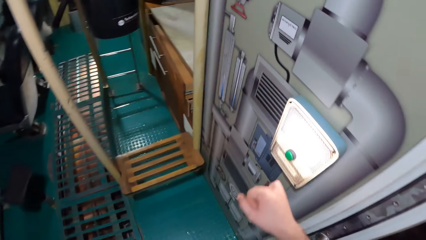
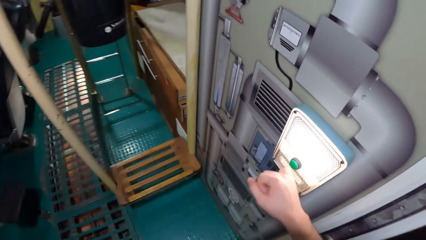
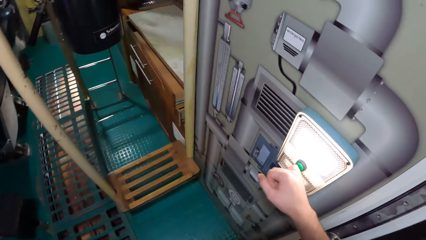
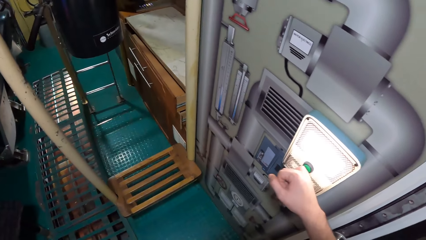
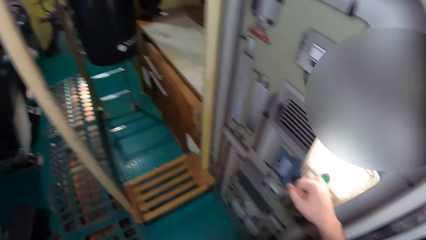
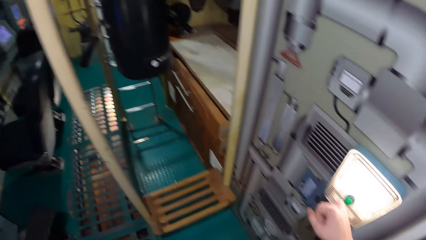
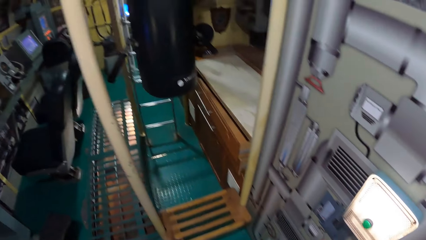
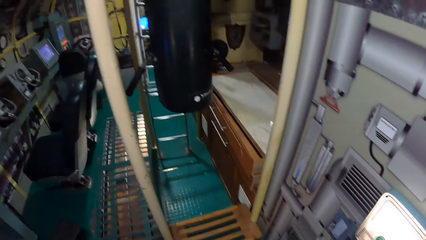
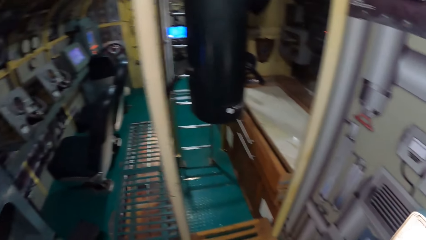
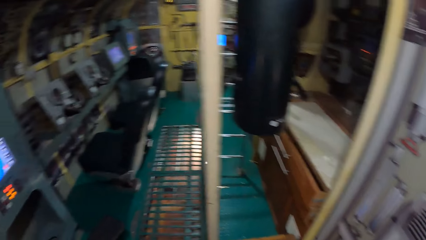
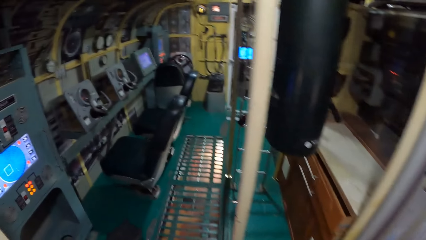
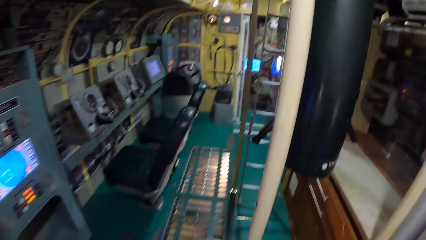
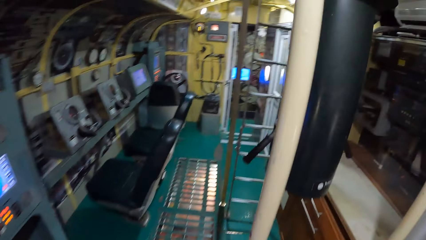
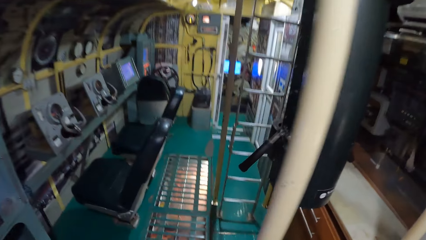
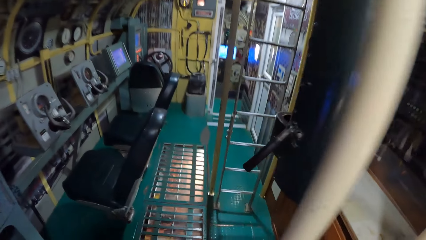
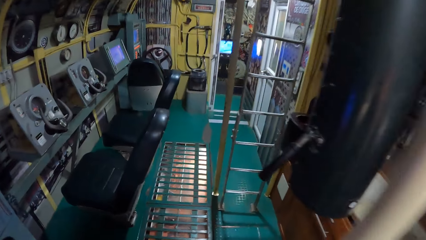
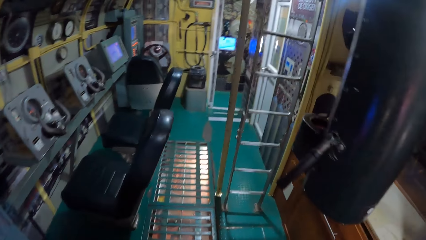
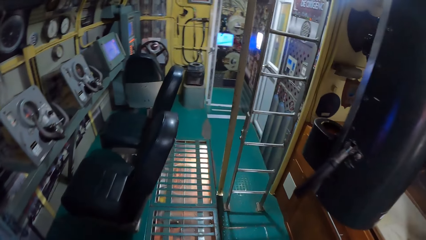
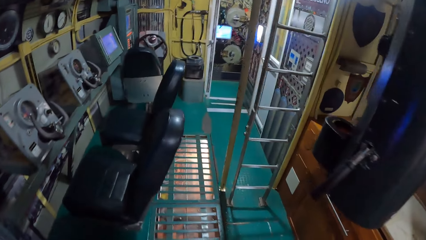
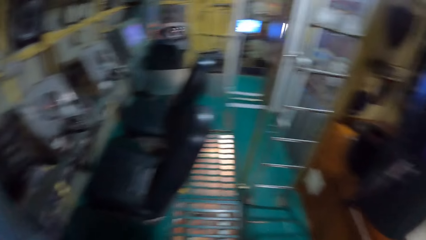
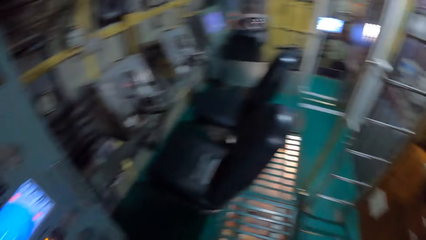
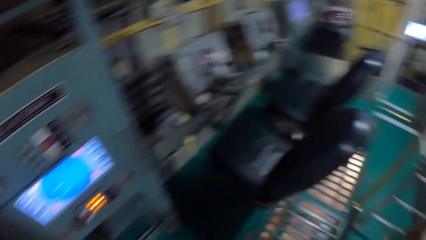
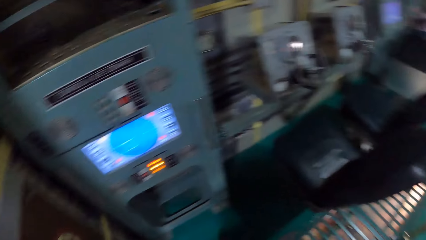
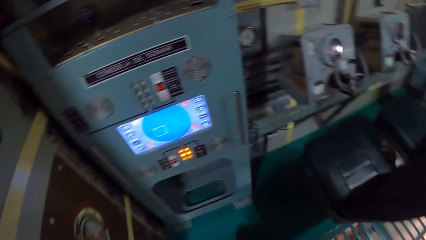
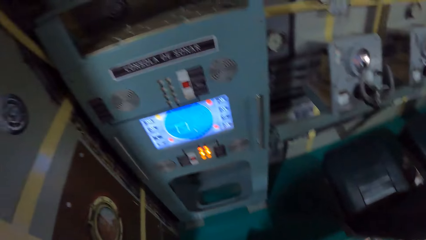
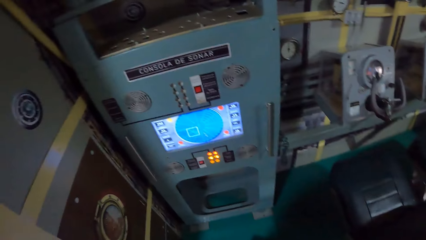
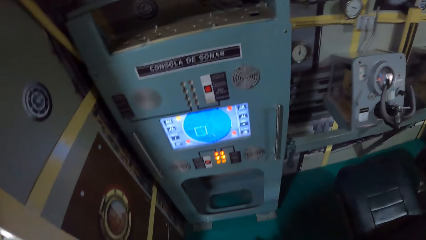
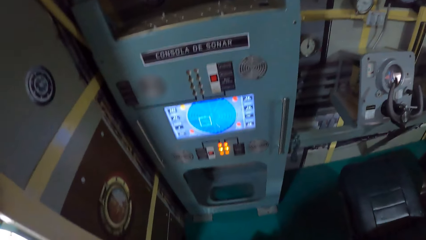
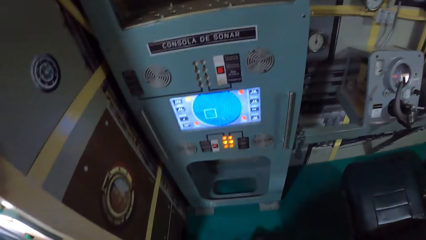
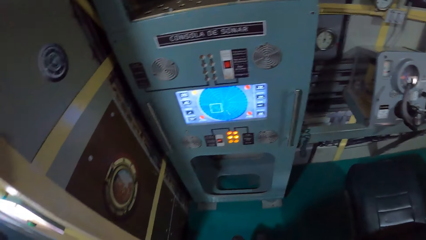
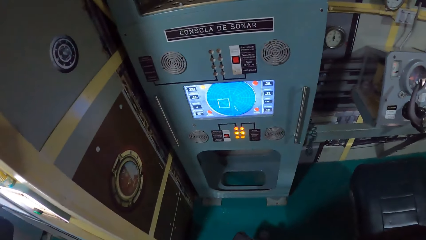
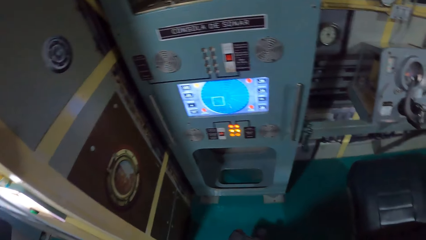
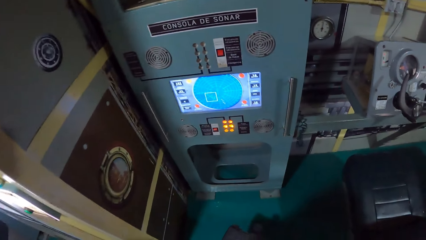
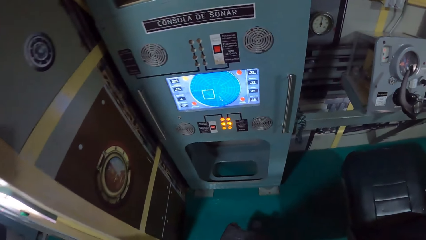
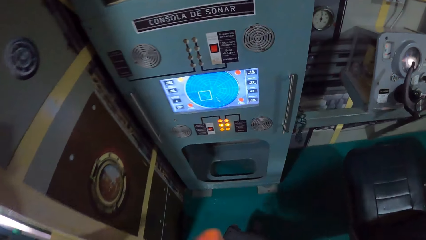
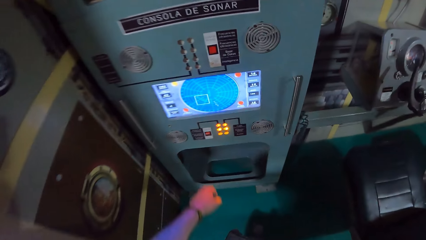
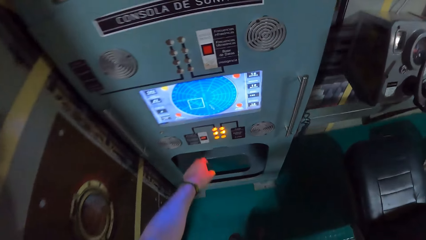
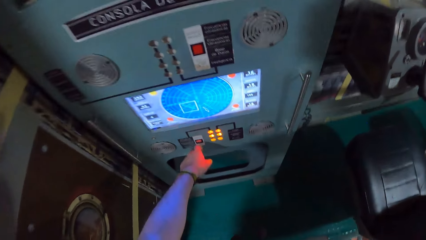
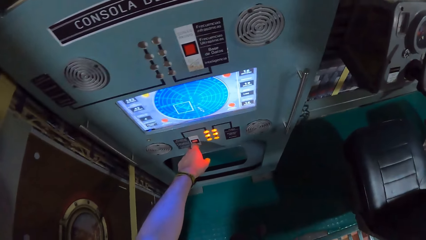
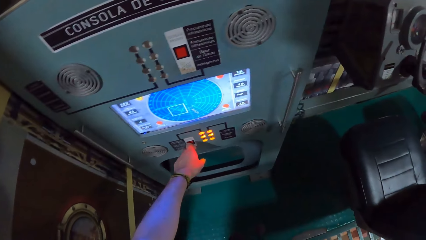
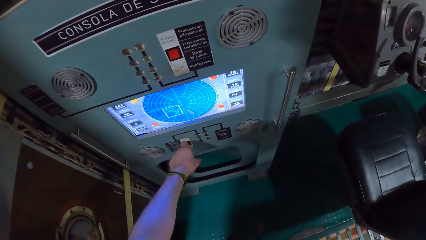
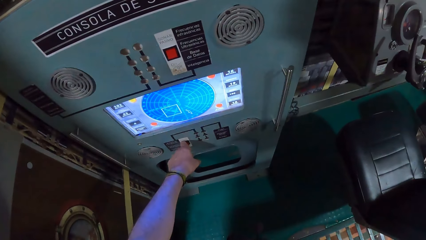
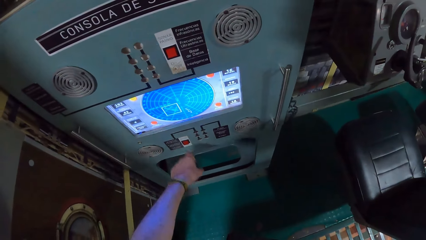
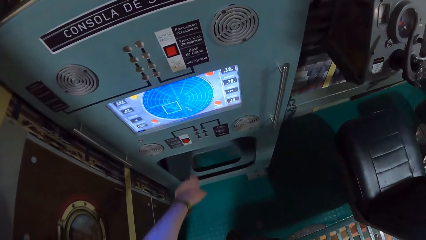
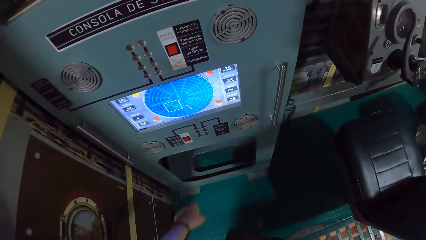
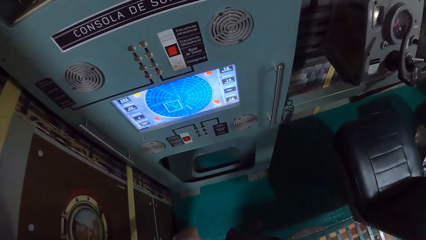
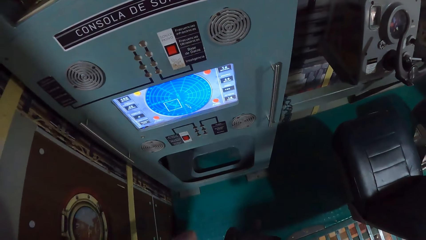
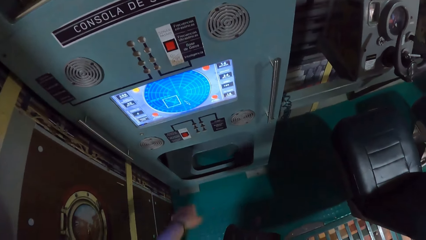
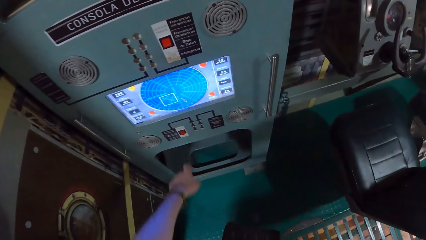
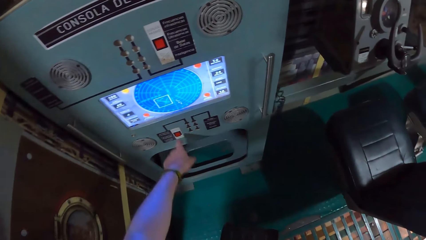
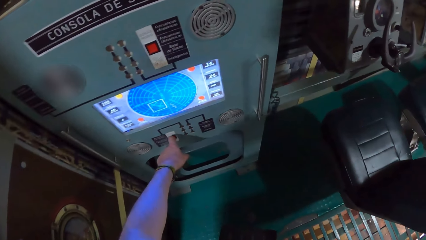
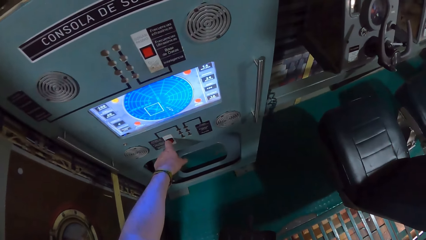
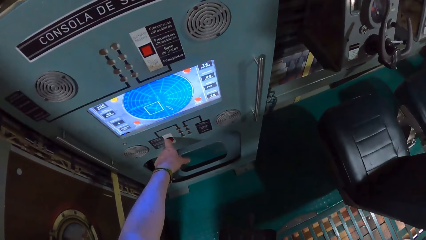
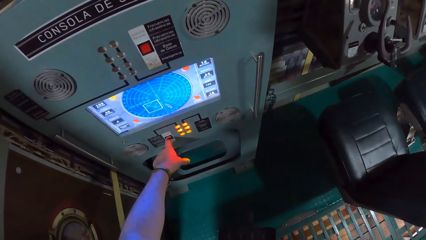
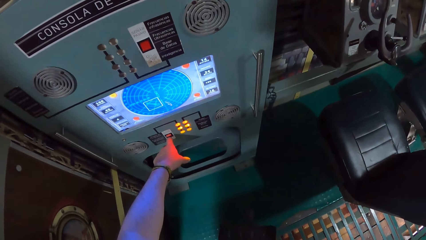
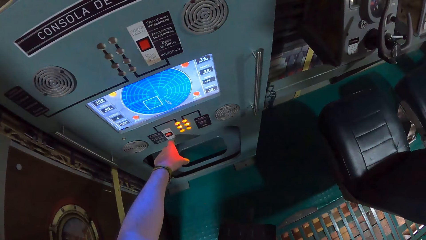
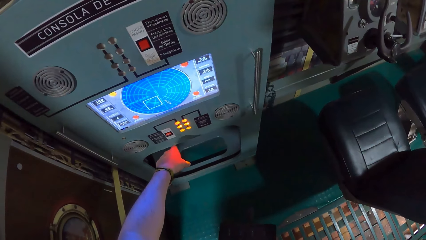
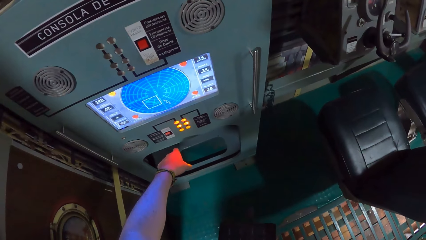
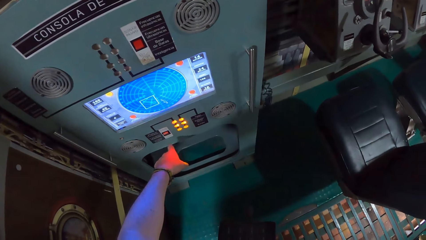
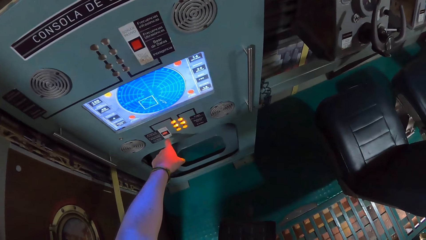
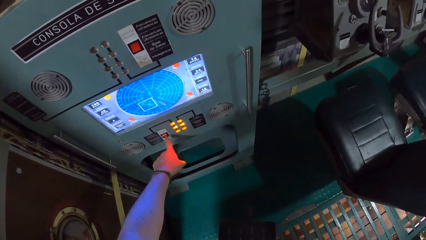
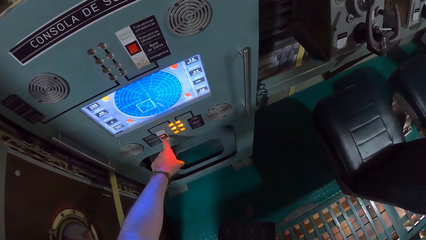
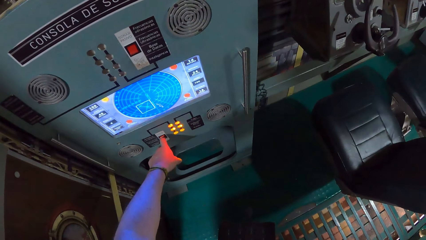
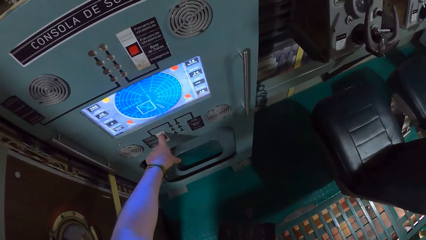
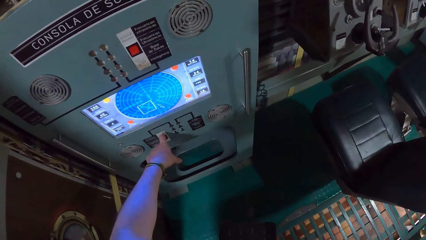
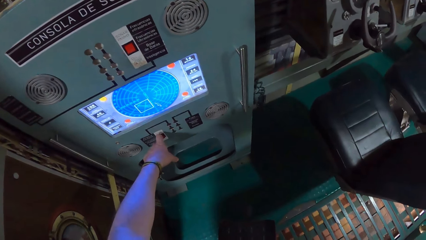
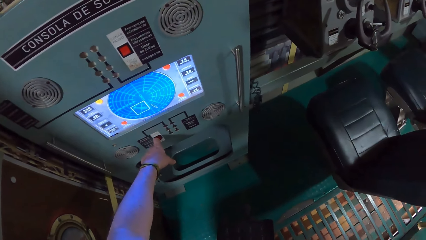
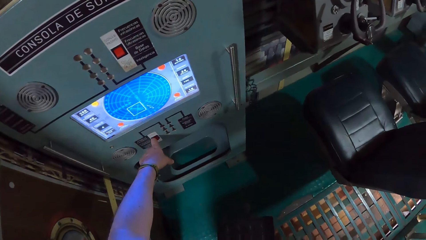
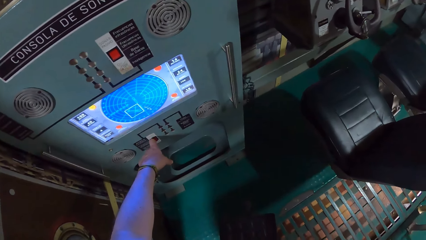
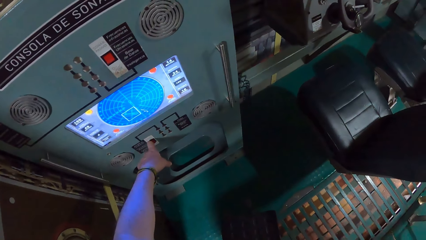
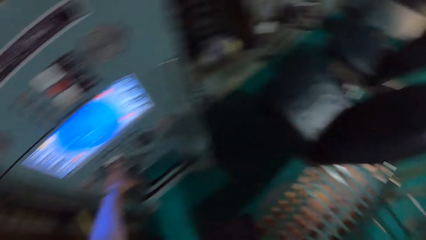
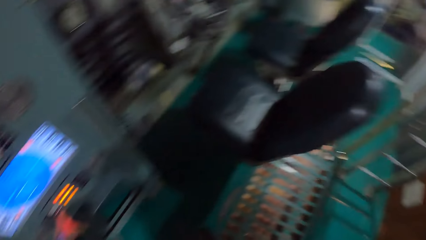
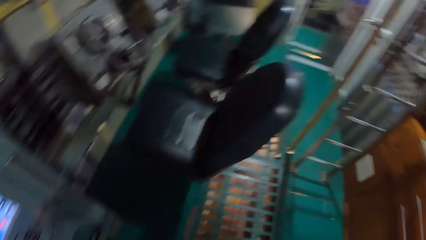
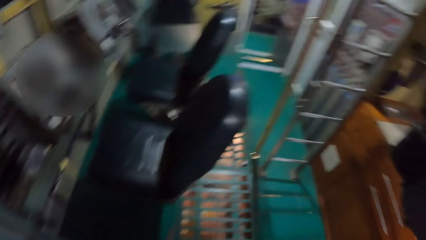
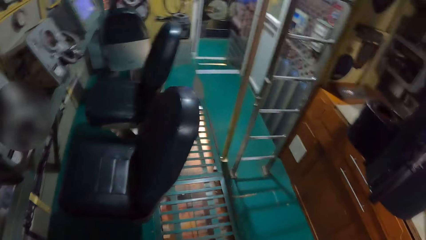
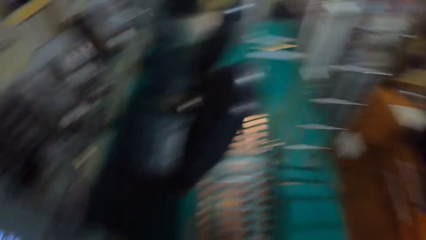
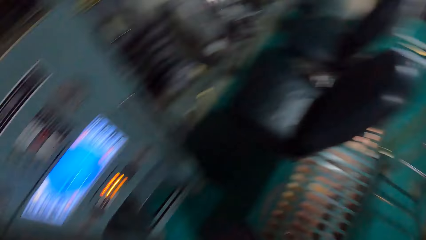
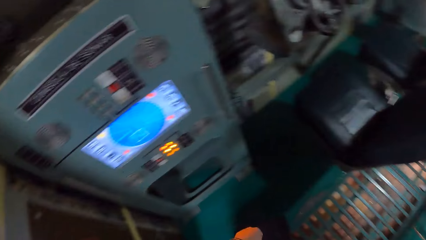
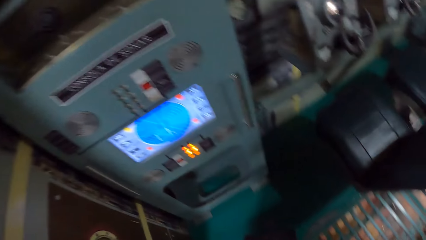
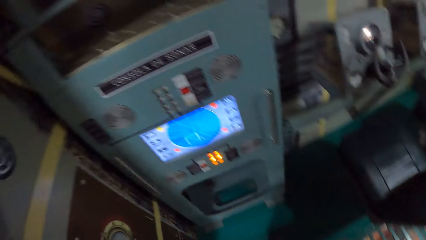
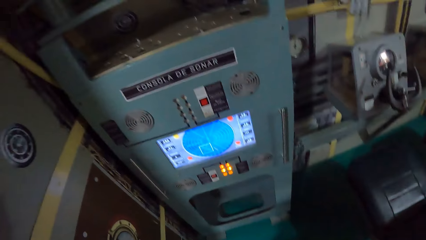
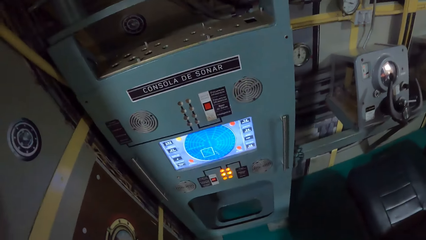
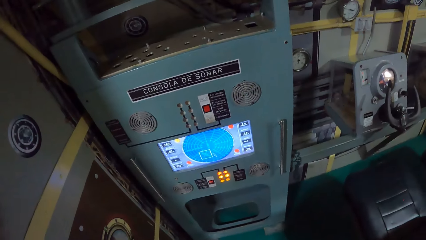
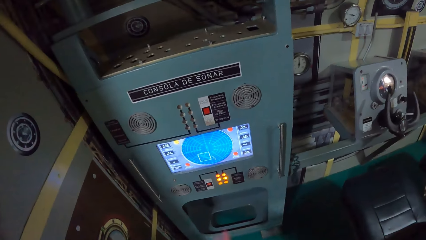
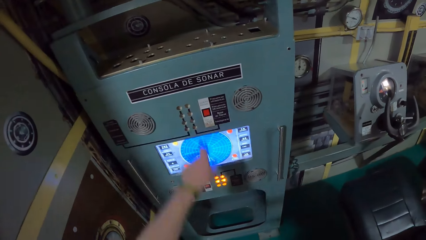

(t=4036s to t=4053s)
The camera wearer presses a green button on the wall with his right hand. He presses a button on an engine with his left hand. He turns on a switch with his left hand.
